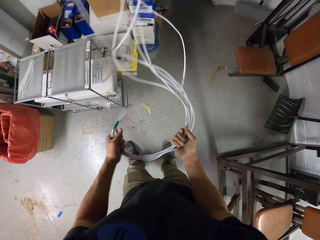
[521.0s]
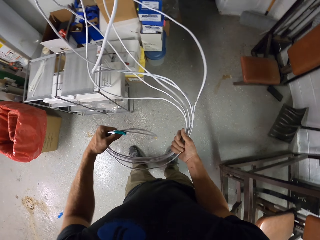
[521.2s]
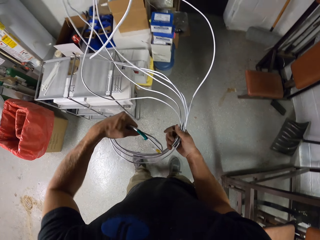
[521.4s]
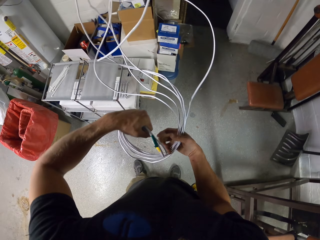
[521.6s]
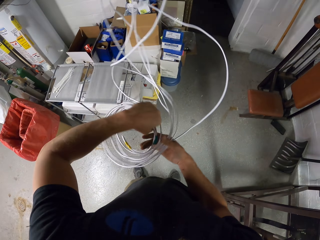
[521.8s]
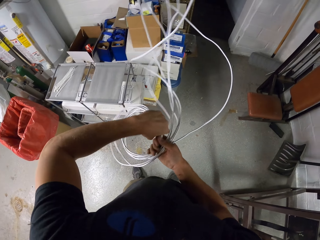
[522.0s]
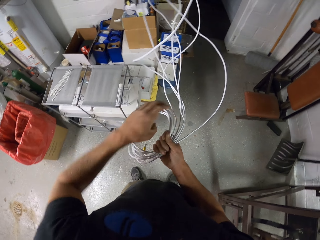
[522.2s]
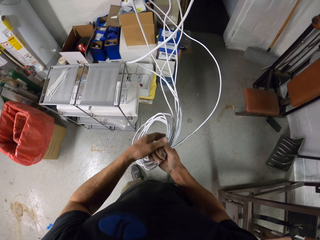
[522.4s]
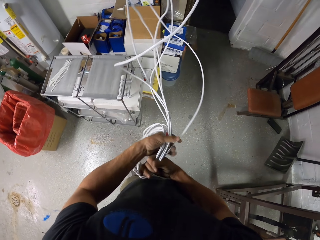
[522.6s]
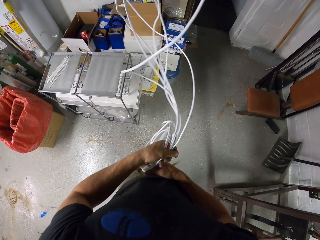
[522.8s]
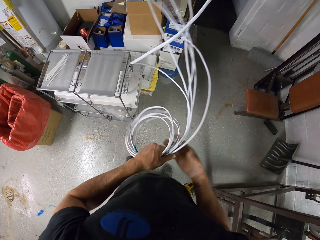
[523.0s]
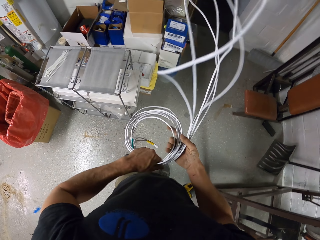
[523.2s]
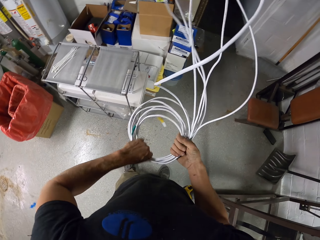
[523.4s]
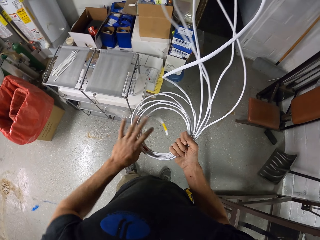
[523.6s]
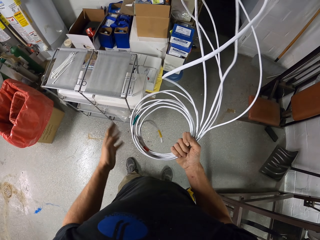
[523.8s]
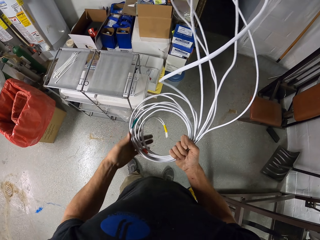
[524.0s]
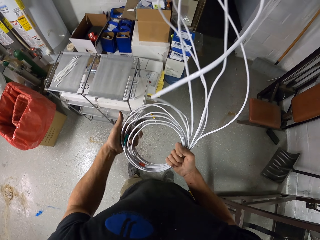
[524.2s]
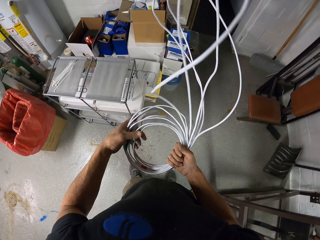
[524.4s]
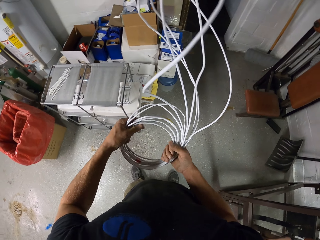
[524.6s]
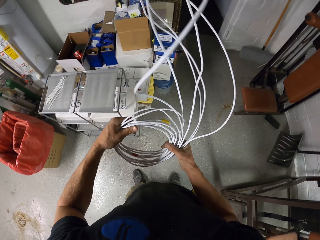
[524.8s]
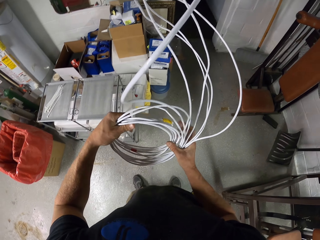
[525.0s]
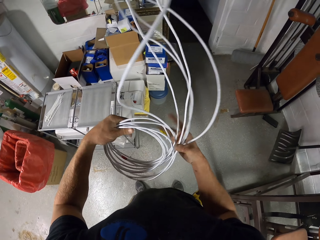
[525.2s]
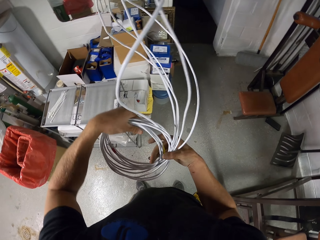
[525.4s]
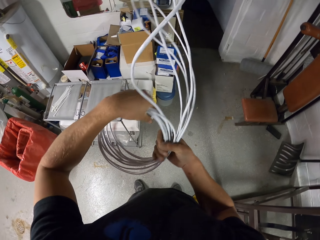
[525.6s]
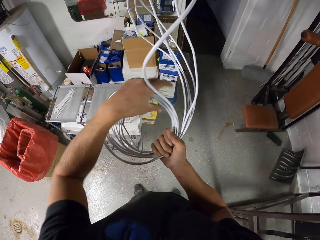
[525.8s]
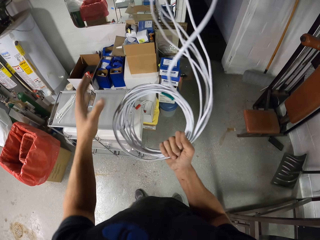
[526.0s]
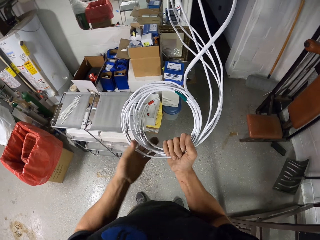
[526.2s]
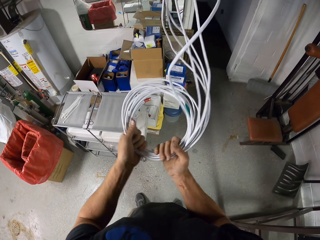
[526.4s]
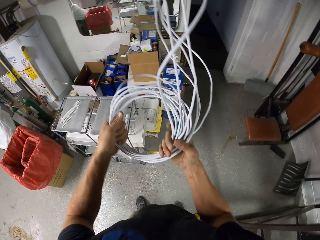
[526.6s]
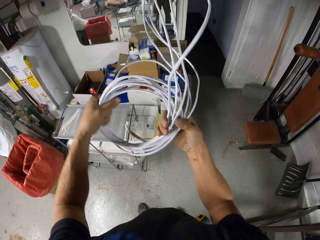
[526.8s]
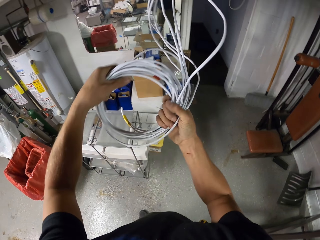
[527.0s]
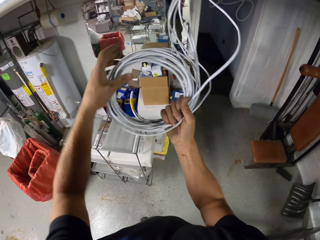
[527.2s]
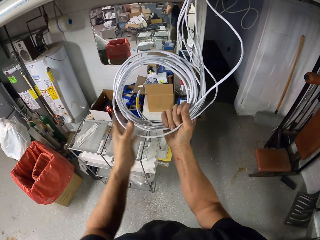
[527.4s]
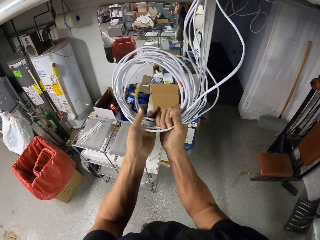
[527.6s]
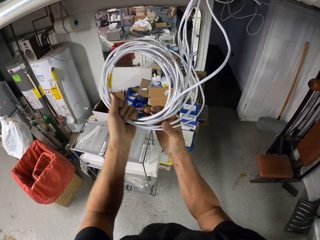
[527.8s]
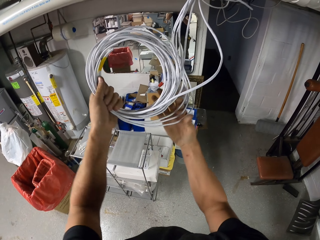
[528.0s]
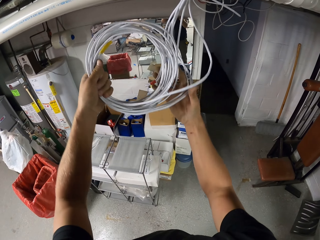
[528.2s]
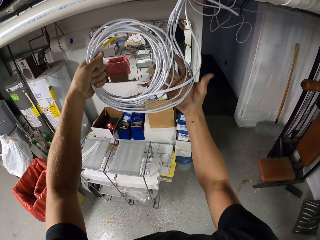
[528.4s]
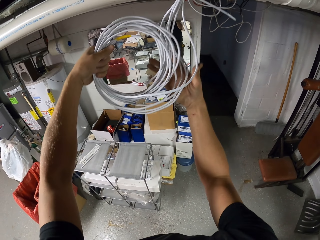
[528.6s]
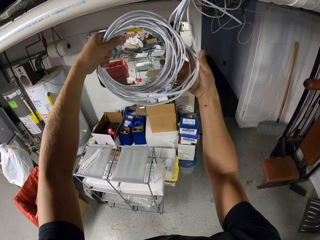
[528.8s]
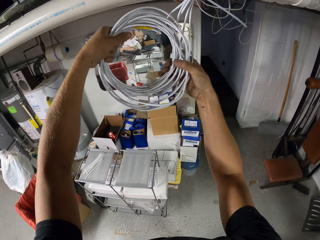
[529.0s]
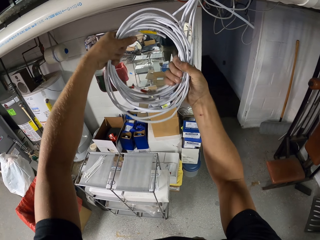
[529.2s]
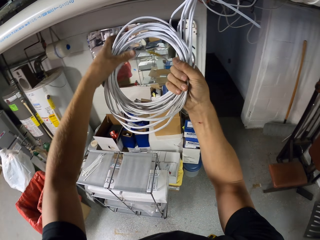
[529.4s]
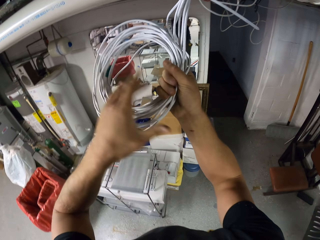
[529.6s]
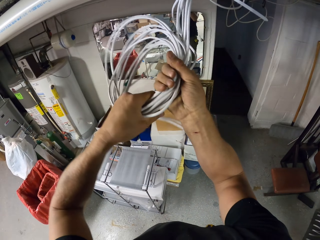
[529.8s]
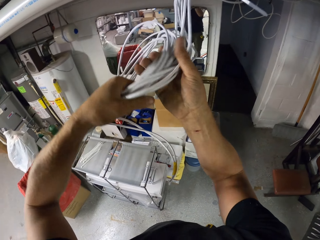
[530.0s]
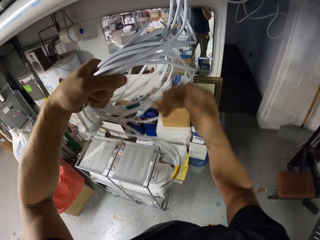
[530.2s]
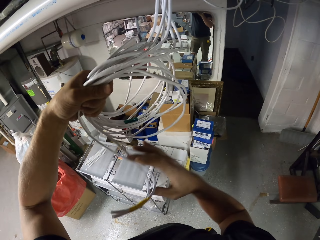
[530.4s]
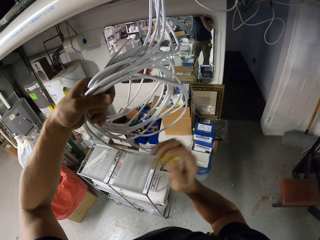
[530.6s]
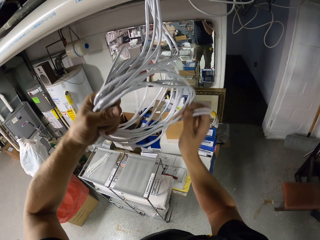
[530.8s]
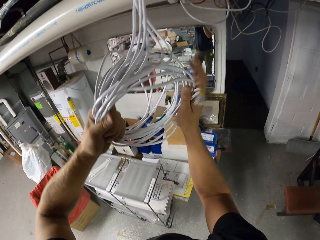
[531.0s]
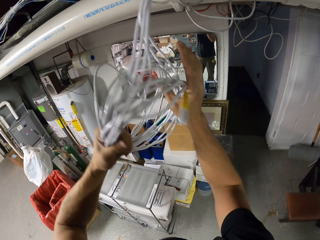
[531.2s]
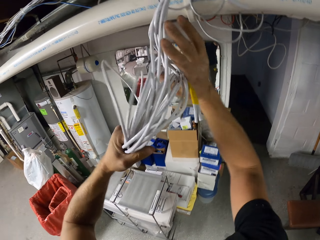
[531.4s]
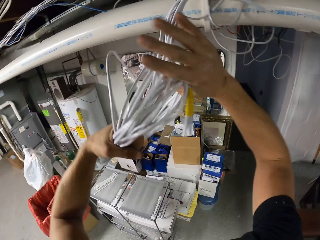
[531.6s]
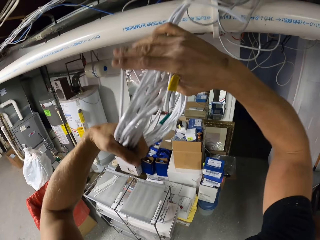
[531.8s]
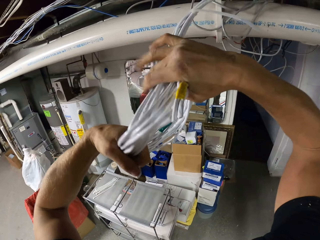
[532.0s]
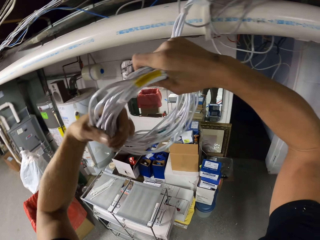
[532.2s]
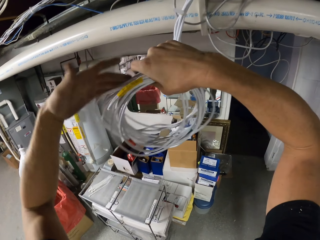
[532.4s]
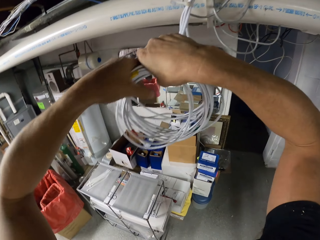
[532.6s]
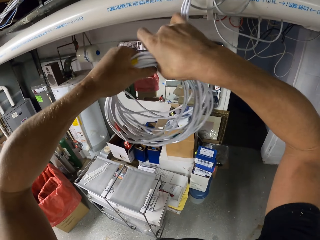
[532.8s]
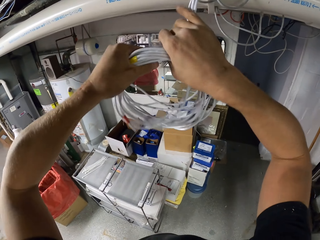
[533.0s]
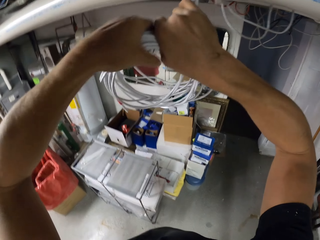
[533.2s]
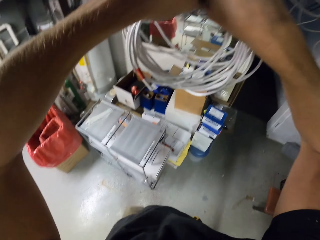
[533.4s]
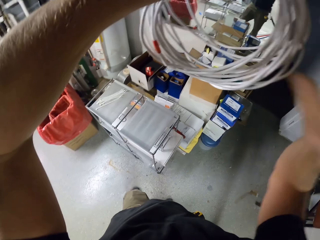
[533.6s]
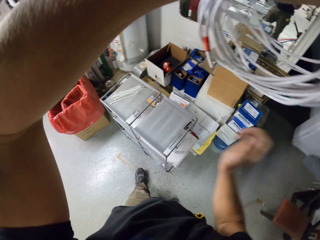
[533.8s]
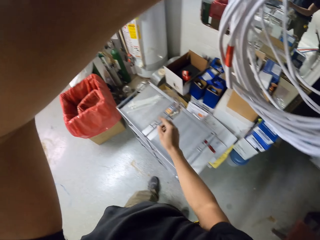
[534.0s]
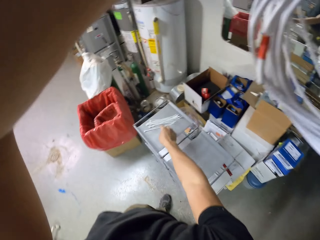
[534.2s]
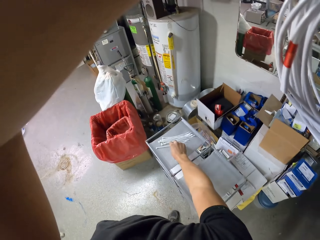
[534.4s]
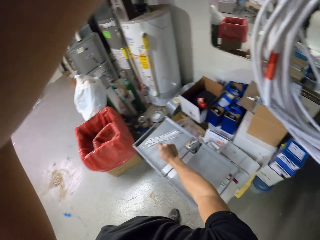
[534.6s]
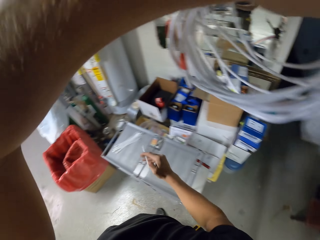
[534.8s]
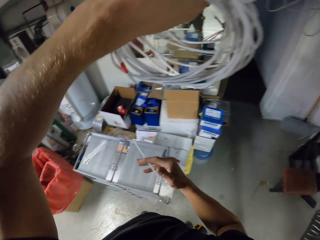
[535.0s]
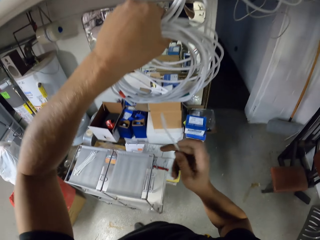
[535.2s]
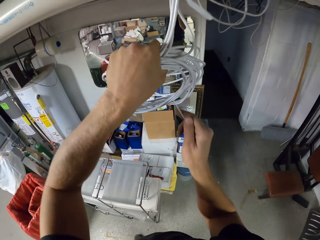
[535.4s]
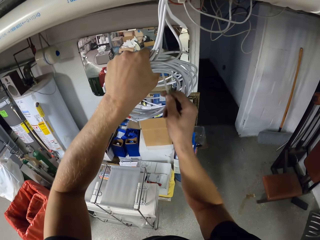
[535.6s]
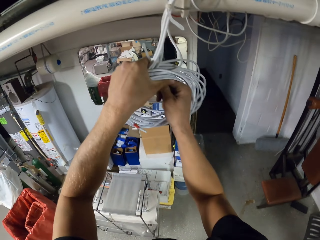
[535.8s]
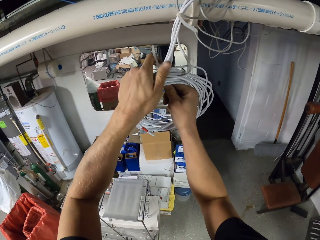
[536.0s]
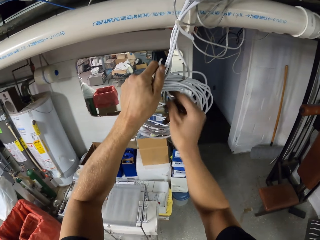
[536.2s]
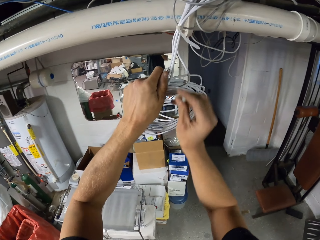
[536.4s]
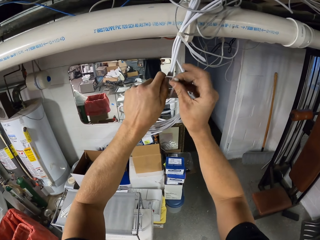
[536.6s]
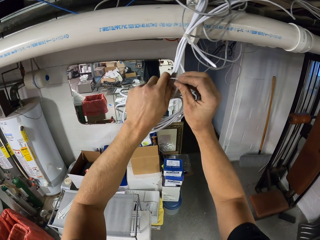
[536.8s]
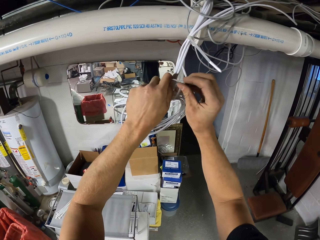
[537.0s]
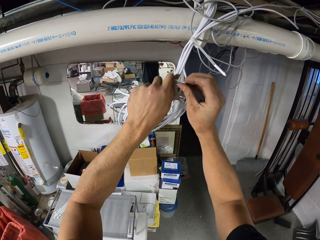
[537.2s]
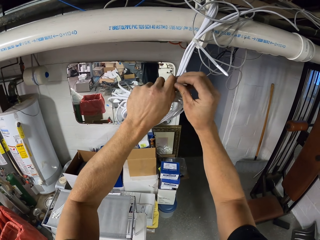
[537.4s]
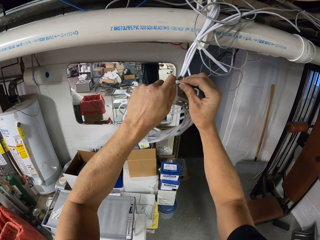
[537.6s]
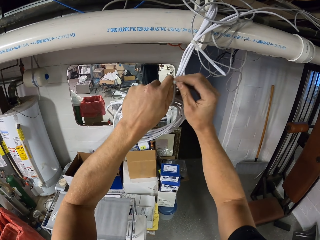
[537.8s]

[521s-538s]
The camera wearer folds the cables with both hands. They pick a zip tie with the right hand from the desk. They tie the cables together with the zip tie.

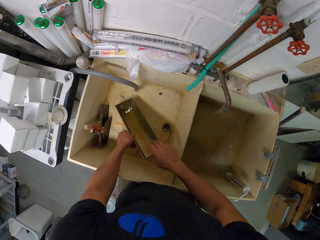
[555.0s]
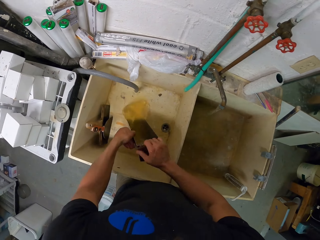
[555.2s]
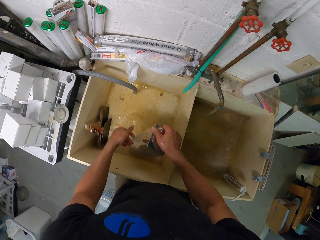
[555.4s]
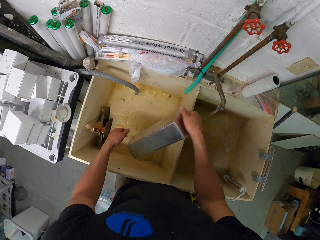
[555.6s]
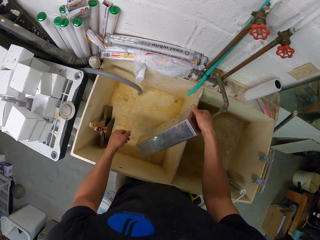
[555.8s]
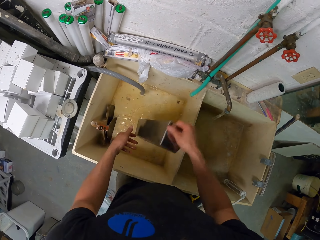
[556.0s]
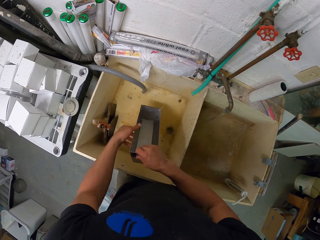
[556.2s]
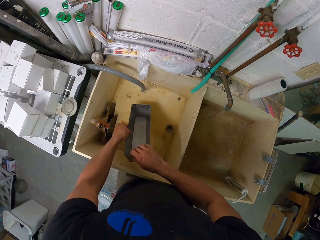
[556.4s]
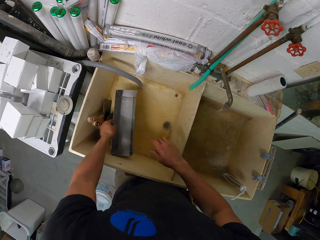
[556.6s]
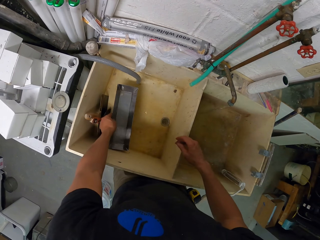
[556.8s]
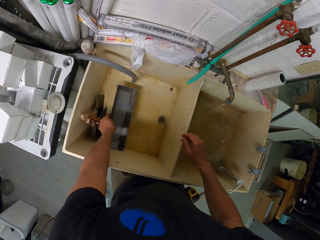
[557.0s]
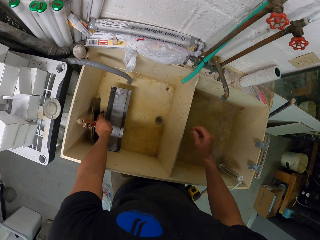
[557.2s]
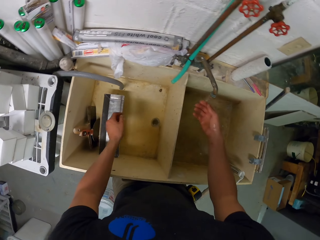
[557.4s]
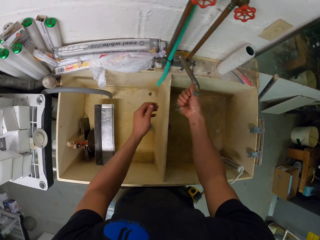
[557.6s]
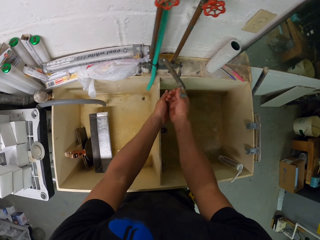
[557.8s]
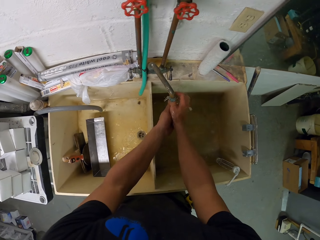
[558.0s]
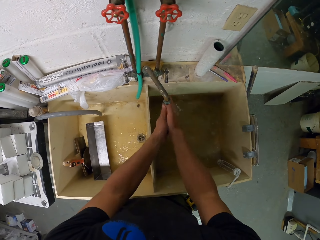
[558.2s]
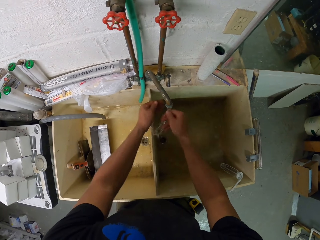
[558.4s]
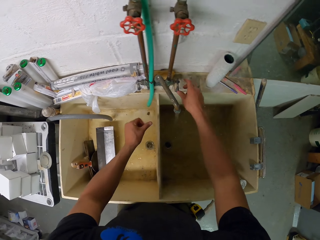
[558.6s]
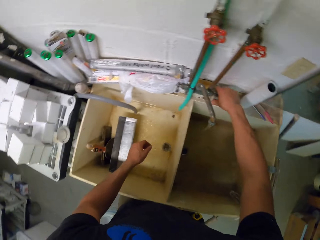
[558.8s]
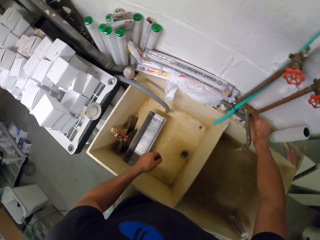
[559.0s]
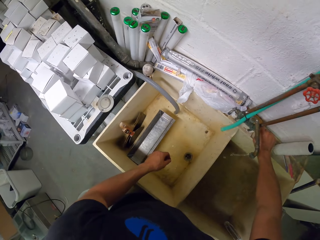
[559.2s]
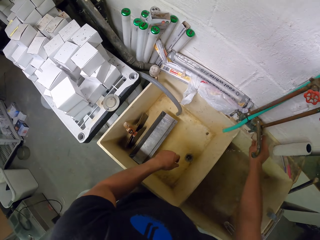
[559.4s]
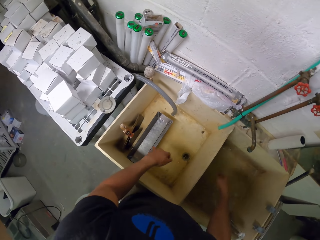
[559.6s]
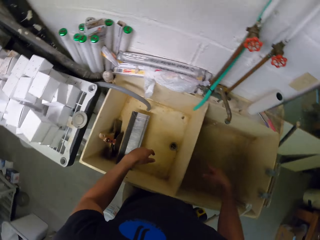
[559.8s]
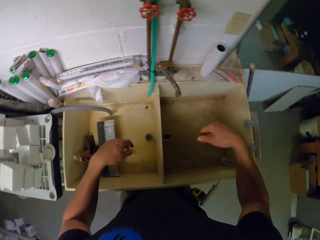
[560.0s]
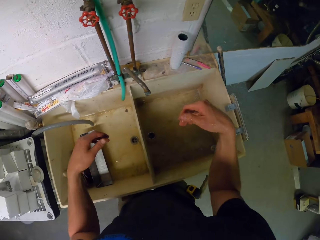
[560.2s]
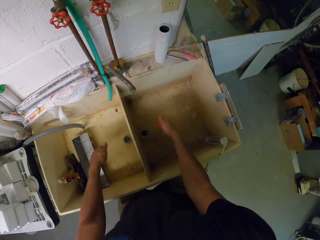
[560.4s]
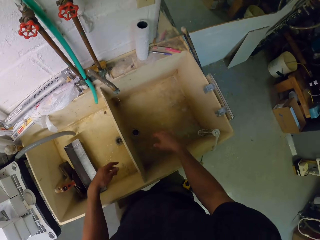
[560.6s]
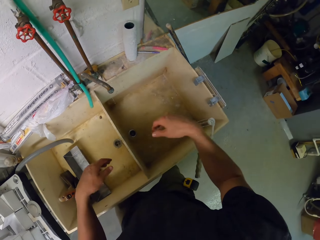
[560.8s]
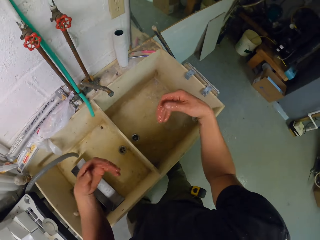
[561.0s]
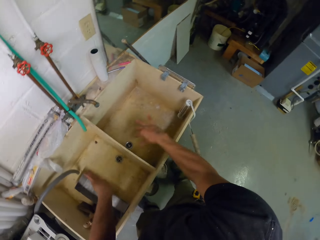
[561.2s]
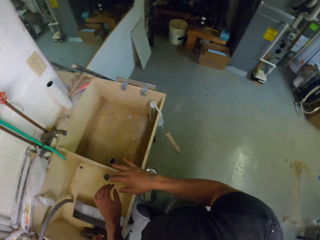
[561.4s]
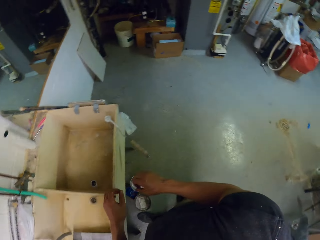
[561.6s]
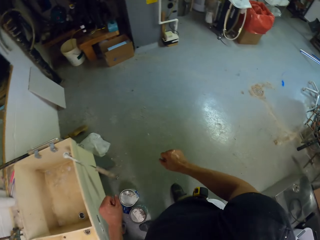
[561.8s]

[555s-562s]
The camera wearer picks something from the sink. He pours water from a container in the sink. He places the container in the sink. He washes his hands. He closes the tap. He dries the hands.
